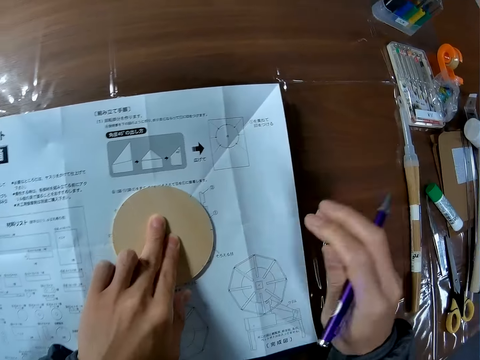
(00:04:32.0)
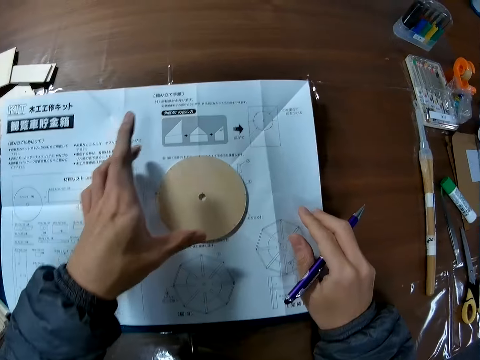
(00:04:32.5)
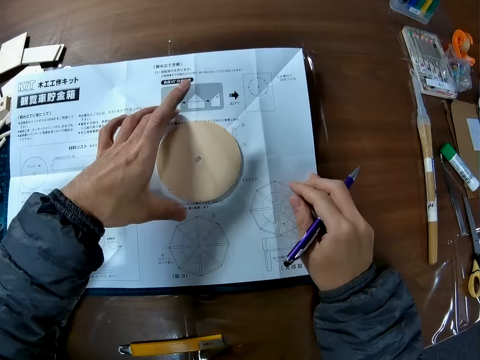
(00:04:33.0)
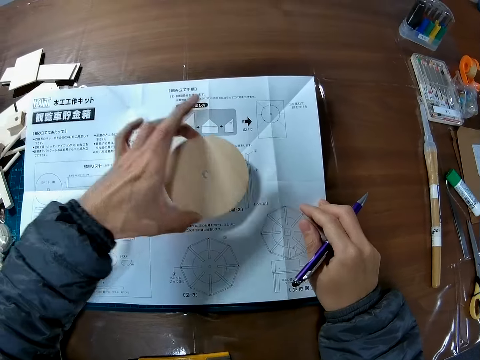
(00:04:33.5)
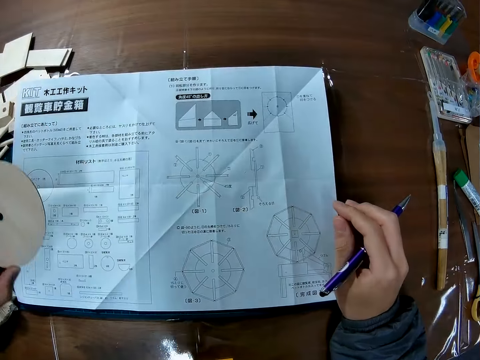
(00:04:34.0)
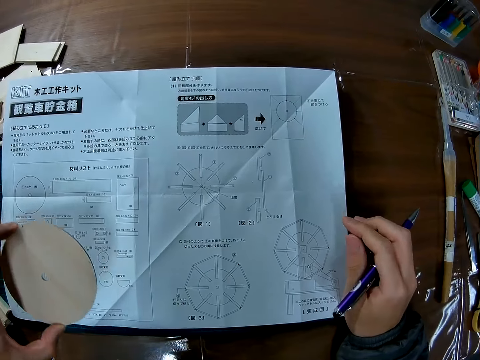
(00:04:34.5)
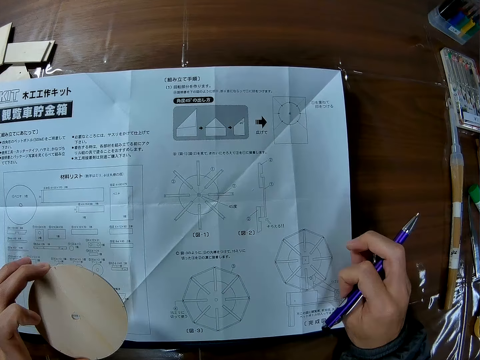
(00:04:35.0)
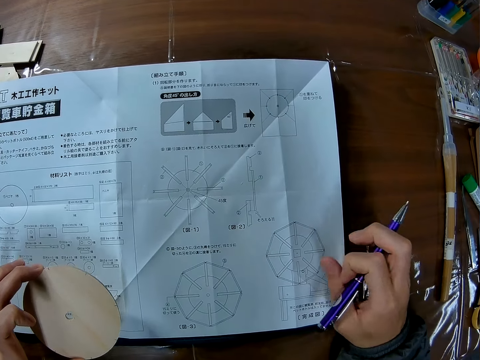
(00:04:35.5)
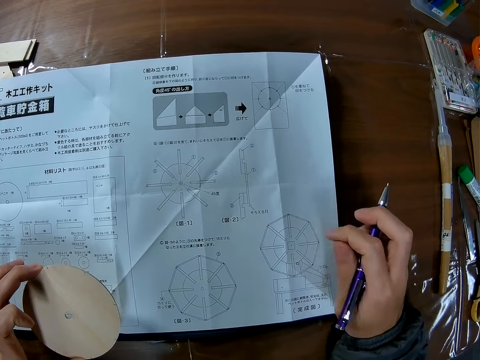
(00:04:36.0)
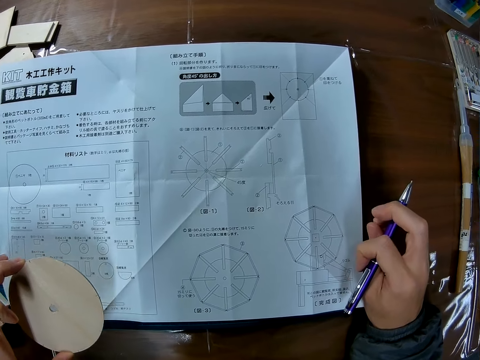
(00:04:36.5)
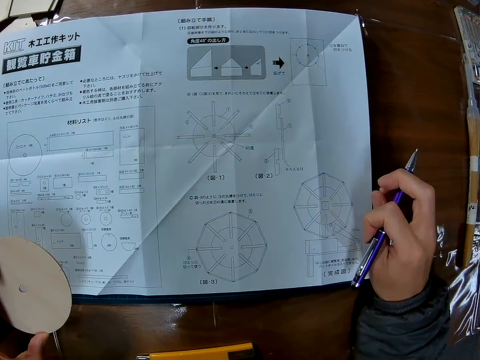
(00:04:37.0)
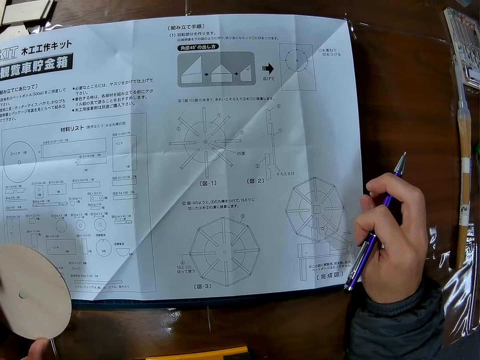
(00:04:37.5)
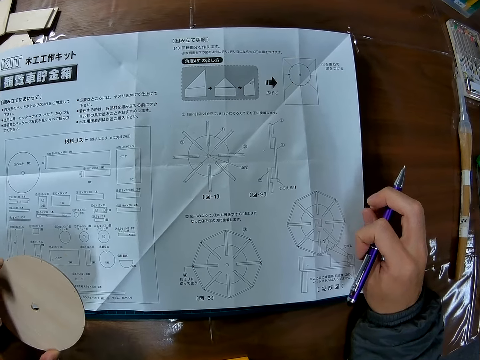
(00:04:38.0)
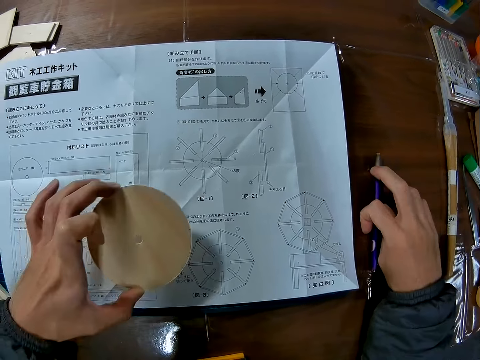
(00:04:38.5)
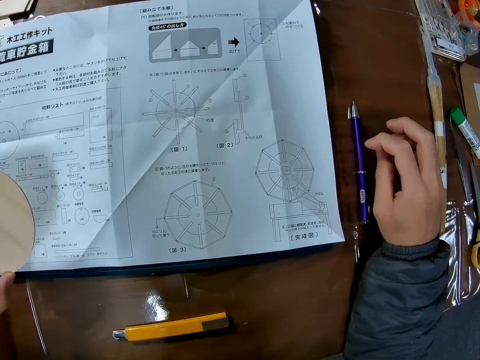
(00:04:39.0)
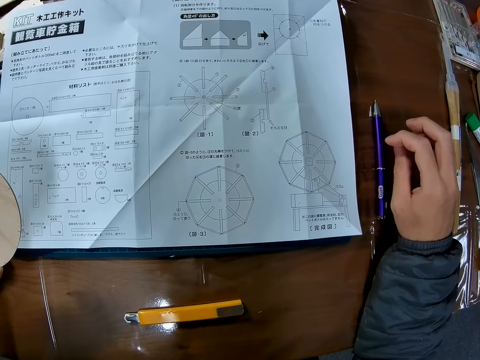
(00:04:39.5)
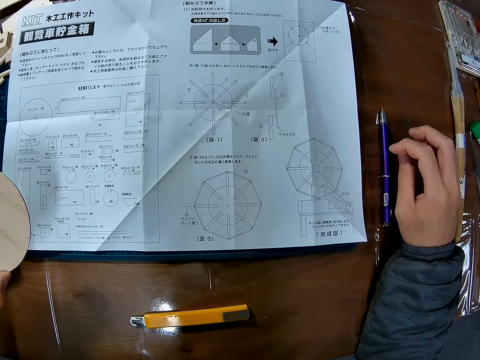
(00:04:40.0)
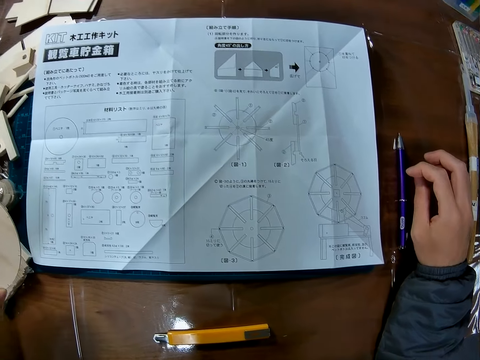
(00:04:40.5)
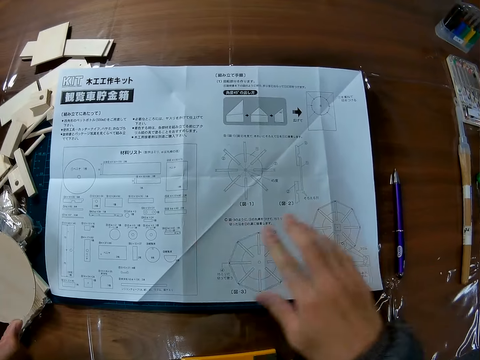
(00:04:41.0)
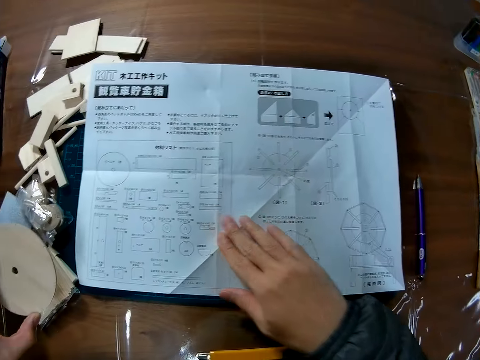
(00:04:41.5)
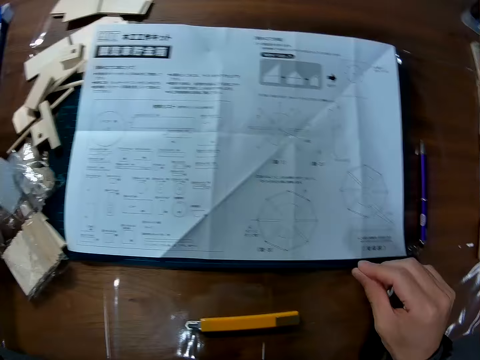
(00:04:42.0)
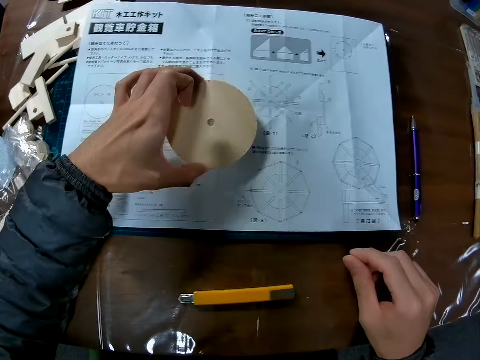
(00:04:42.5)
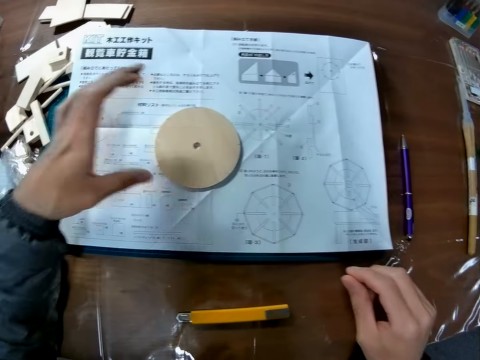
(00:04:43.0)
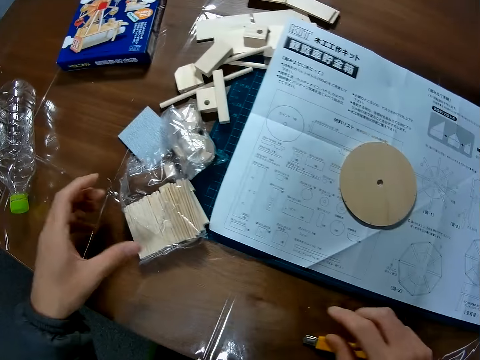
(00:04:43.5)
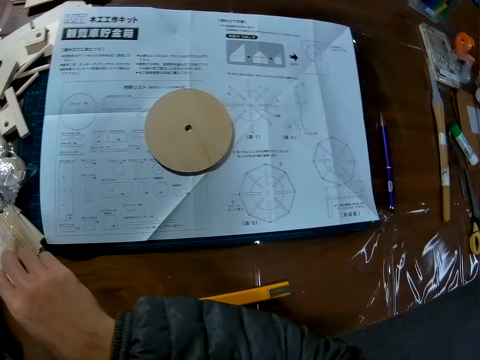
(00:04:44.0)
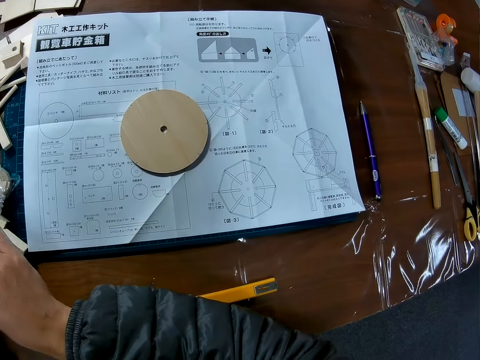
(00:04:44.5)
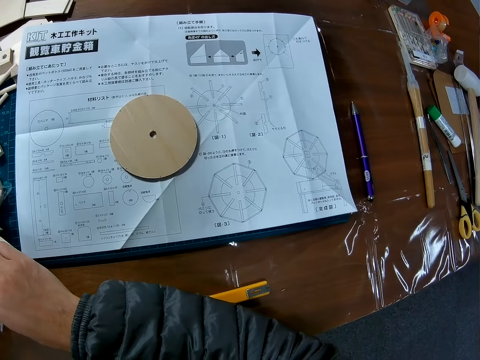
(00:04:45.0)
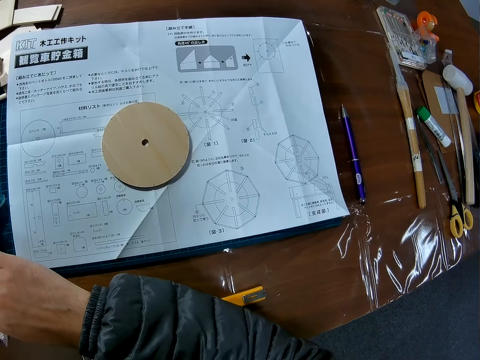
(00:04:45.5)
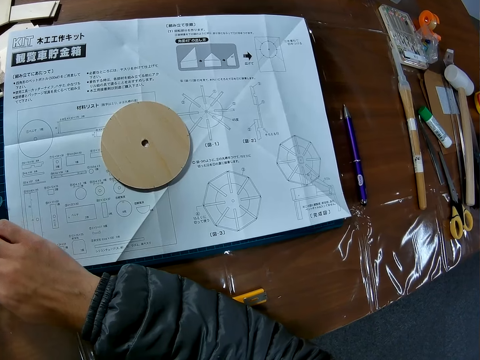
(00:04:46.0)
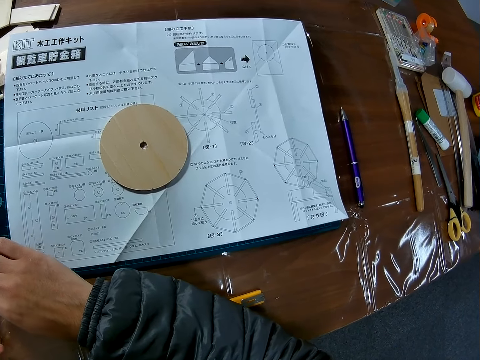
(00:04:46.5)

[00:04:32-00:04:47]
The camera wearer picks up the piece of wood from the manual. They drop the pen on the table. They place the piece of wood on the manual.

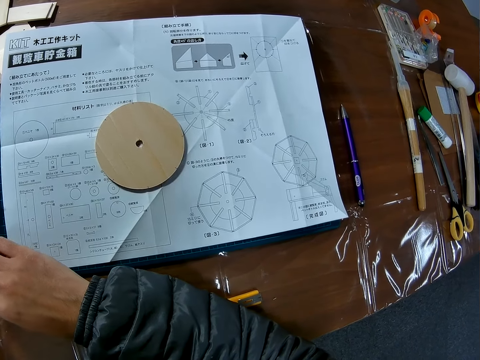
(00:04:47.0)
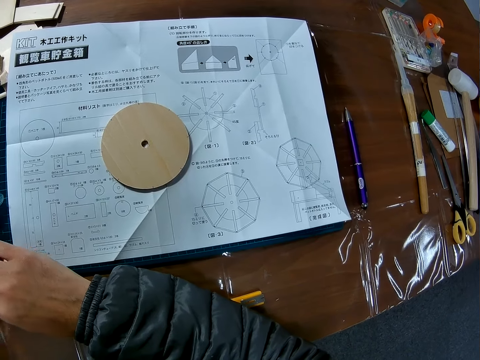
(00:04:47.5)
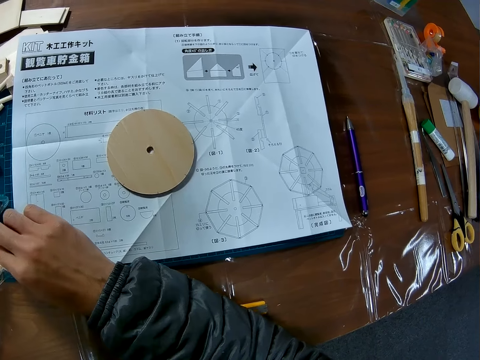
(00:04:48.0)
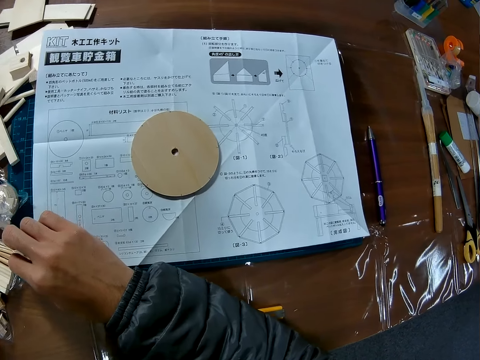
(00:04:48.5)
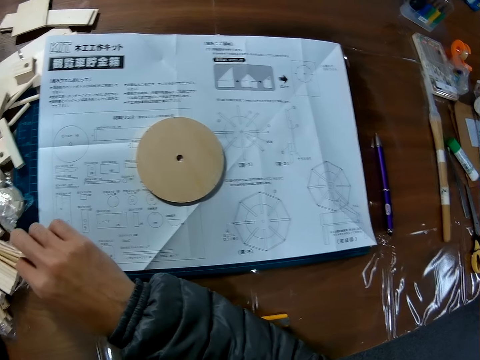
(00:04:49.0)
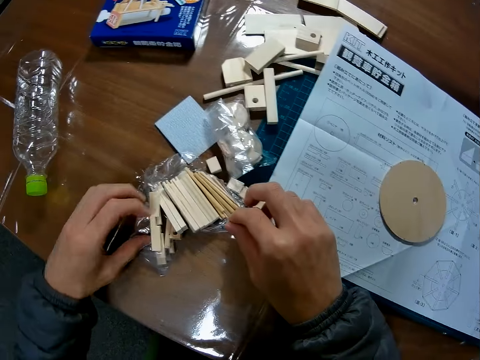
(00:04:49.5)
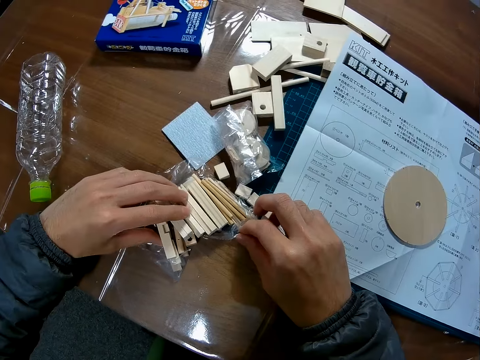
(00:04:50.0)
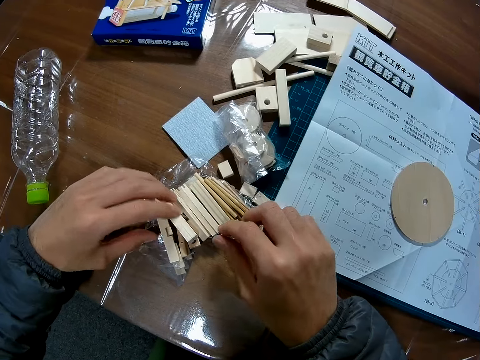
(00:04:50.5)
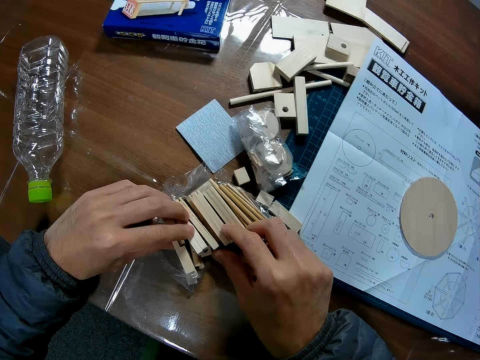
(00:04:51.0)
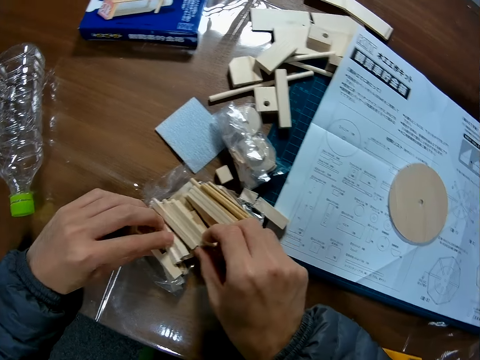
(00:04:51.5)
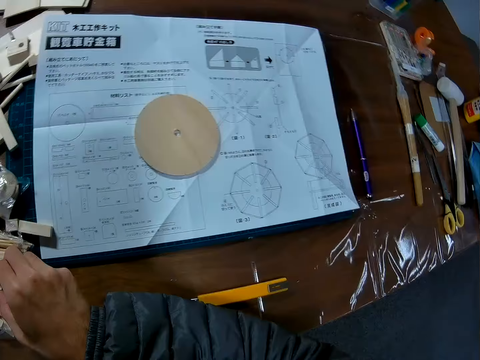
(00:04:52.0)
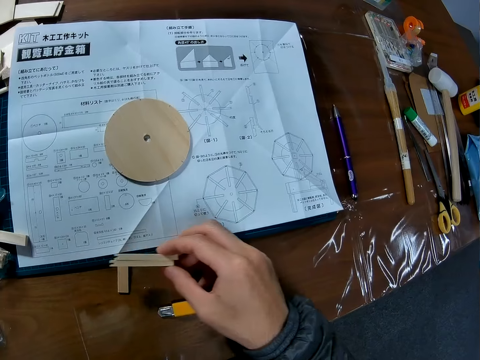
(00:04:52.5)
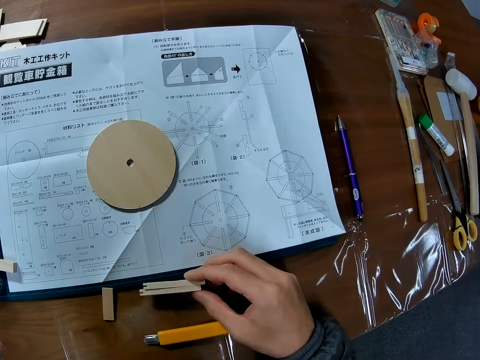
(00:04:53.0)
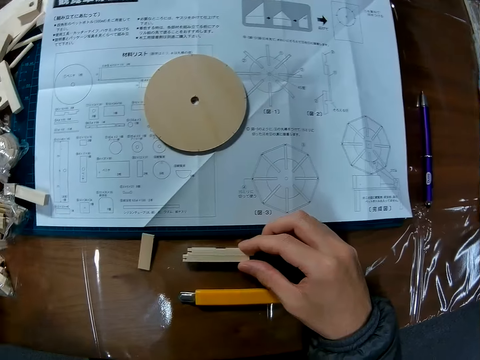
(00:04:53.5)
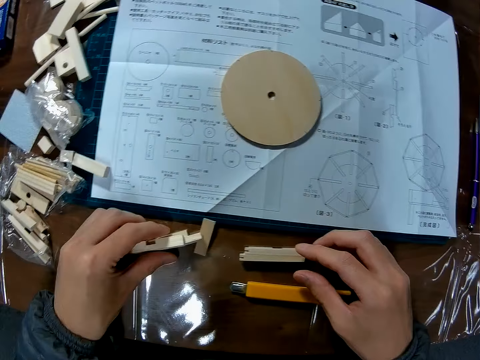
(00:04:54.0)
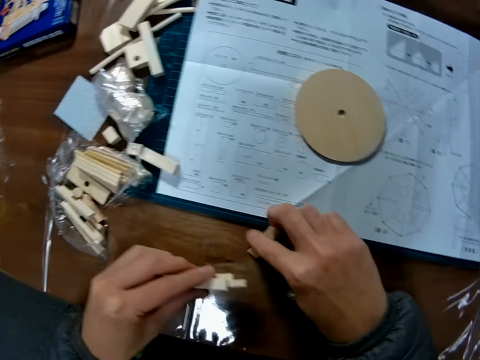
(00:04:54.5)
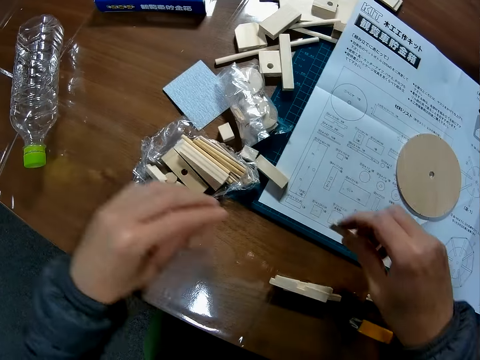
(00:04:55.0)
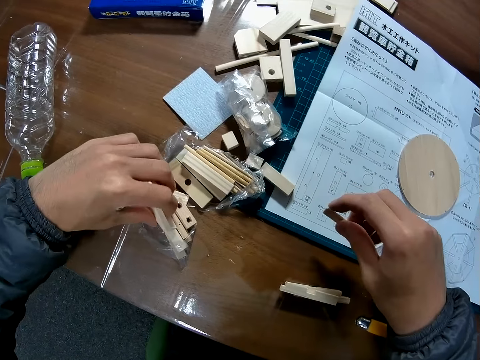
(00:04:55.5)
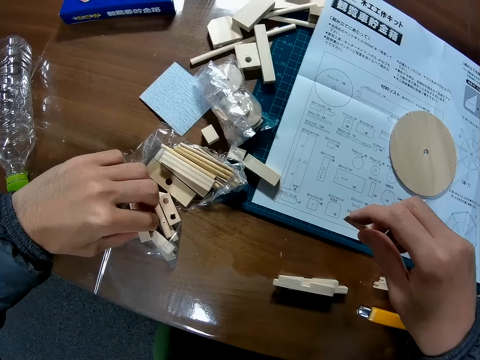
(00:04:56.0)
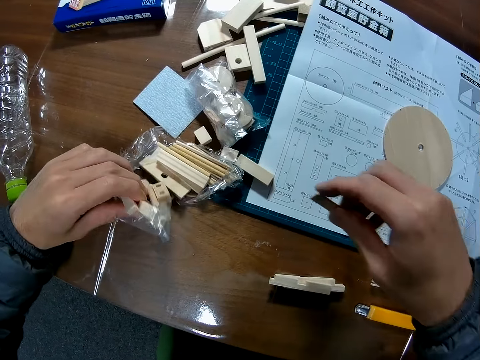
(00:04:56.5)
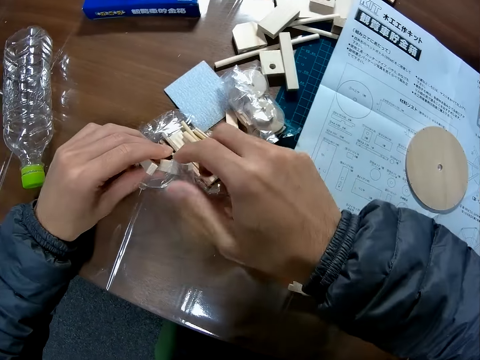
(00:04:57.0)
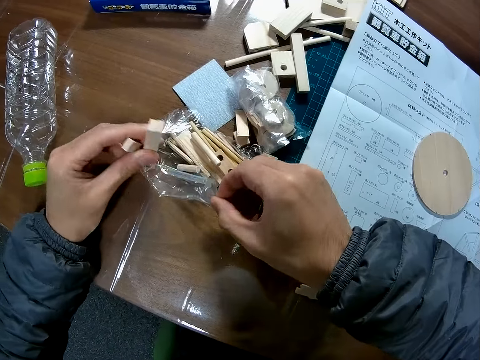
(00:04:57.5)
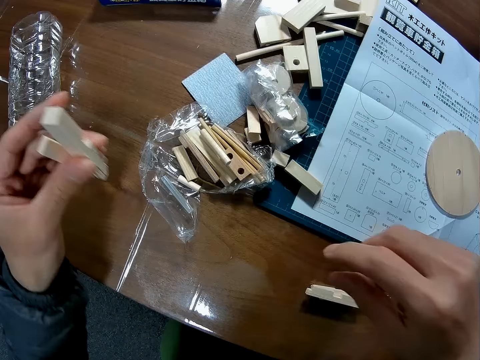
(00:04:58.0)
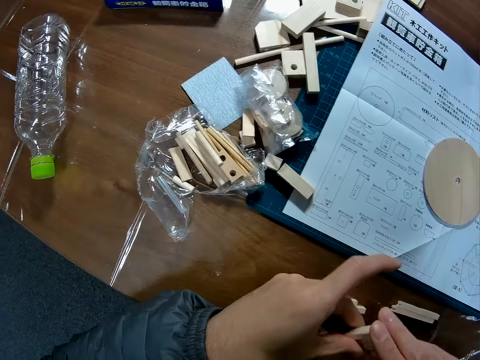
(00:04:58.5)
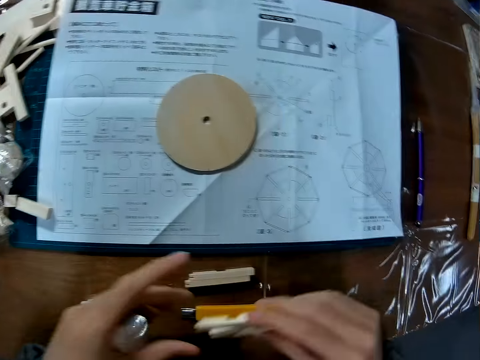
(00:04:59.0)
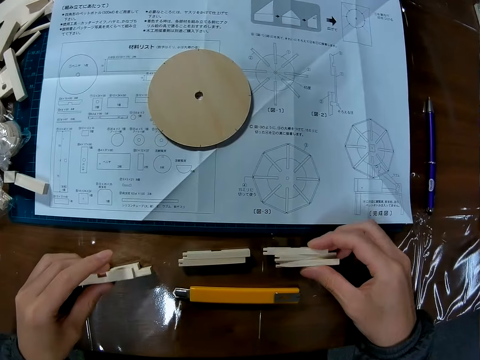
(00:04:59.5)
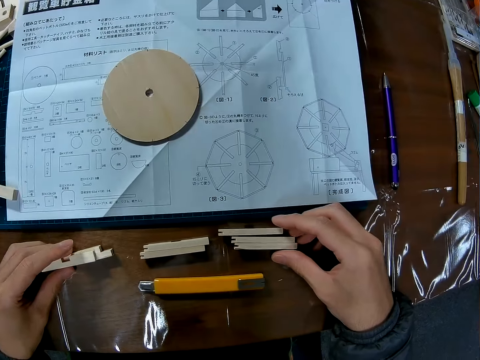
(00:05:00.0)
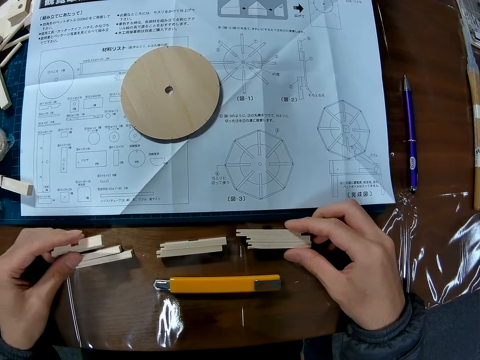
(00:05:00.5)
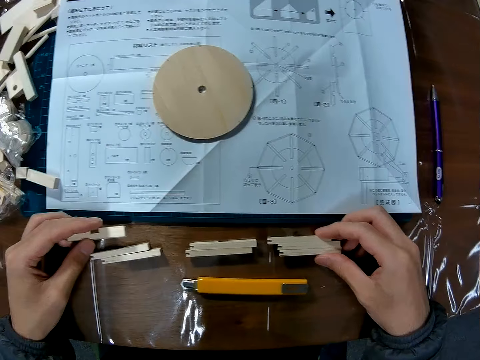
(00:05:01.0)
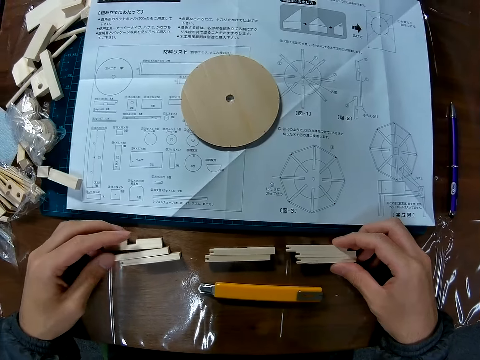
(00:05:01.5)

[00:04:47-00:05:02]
The camera wearer picks pieces of wood or an art piece from a nylon. They drop the pieces of wood on the table. They pick pieces of wood from the nylon. They hold the art piece. They drop the pieces of wood on the table.
